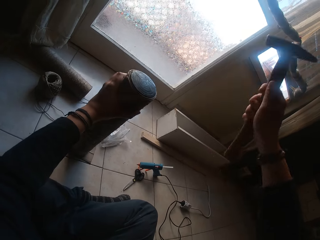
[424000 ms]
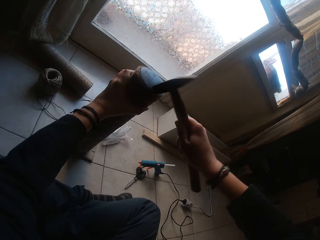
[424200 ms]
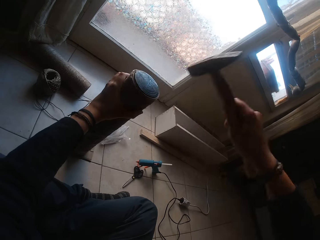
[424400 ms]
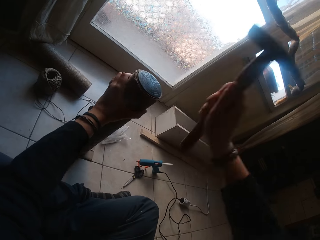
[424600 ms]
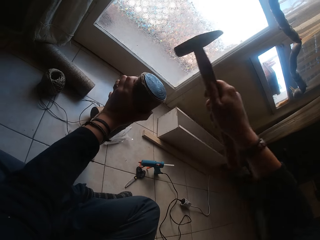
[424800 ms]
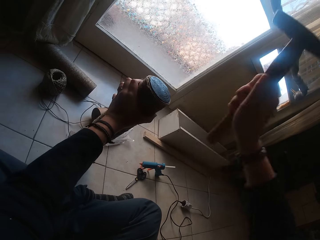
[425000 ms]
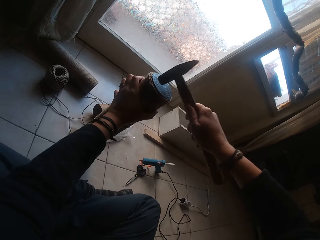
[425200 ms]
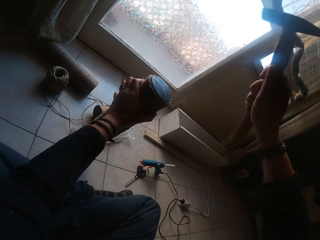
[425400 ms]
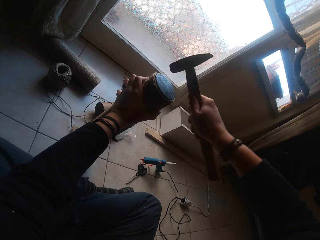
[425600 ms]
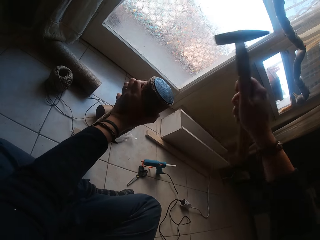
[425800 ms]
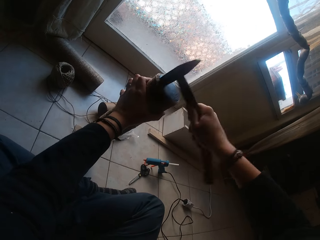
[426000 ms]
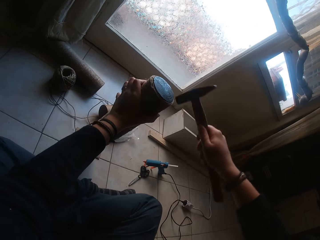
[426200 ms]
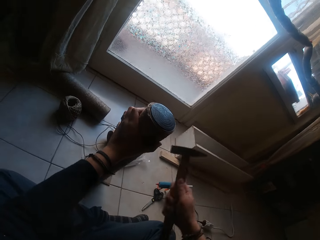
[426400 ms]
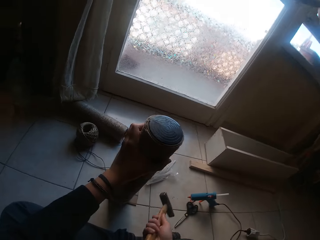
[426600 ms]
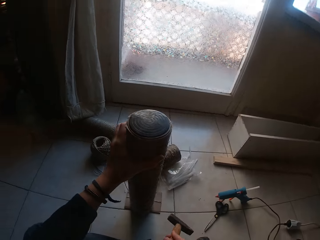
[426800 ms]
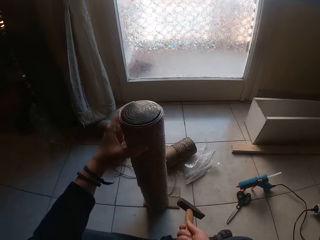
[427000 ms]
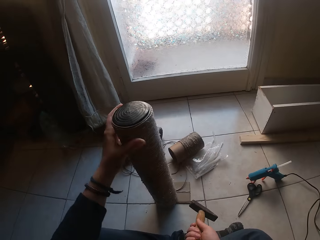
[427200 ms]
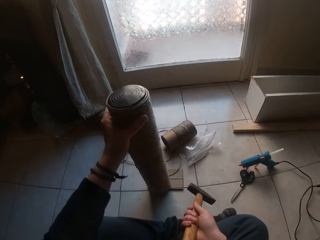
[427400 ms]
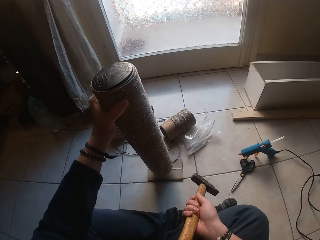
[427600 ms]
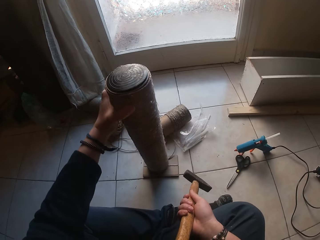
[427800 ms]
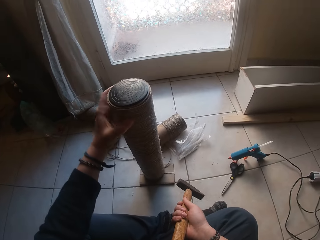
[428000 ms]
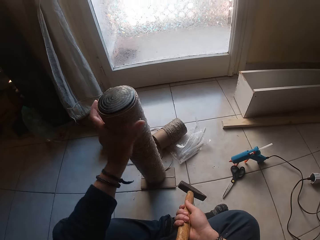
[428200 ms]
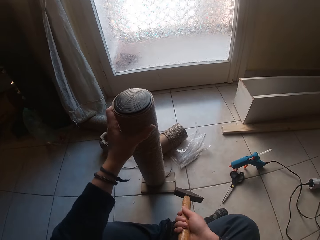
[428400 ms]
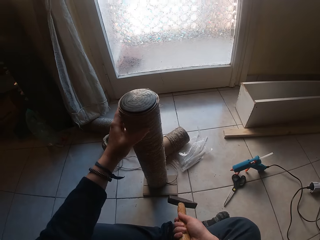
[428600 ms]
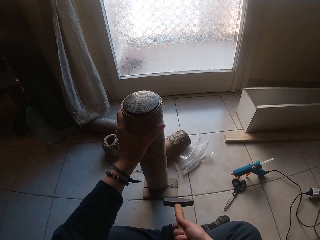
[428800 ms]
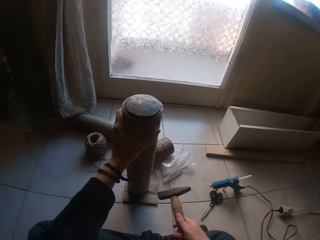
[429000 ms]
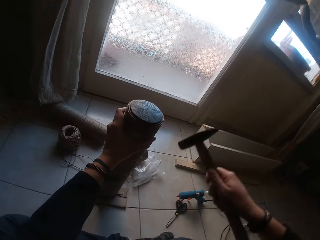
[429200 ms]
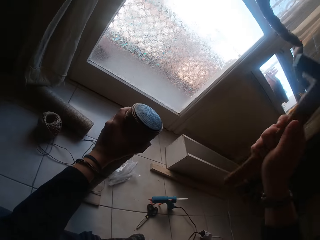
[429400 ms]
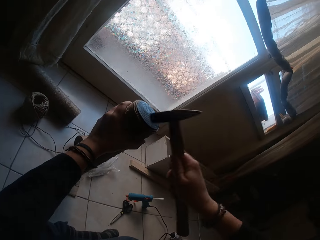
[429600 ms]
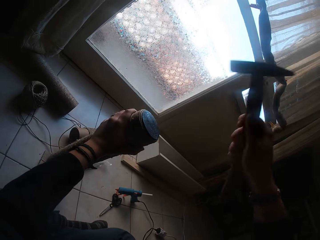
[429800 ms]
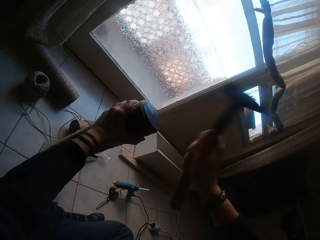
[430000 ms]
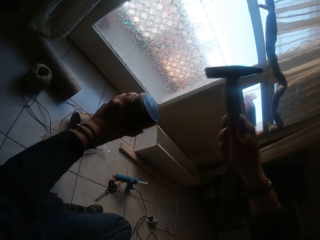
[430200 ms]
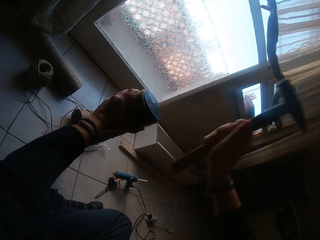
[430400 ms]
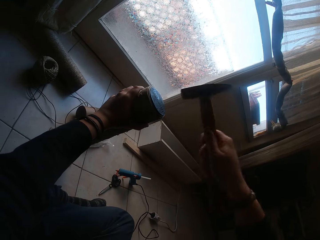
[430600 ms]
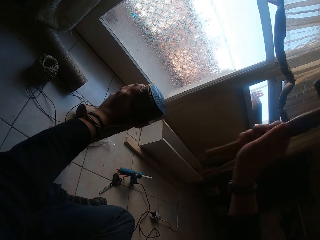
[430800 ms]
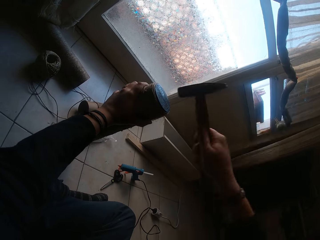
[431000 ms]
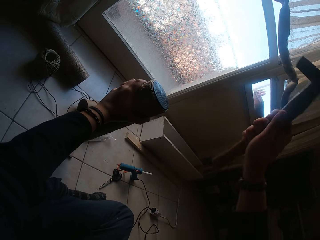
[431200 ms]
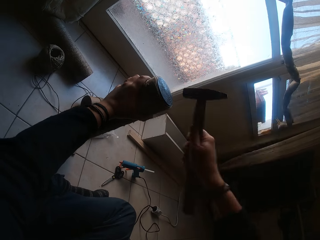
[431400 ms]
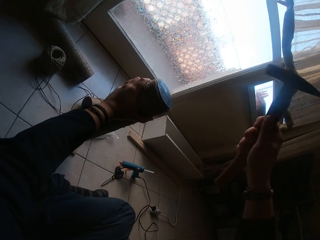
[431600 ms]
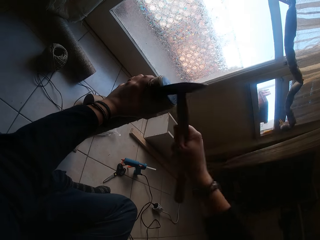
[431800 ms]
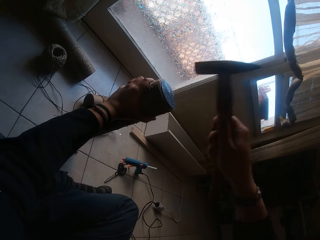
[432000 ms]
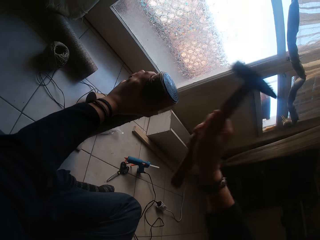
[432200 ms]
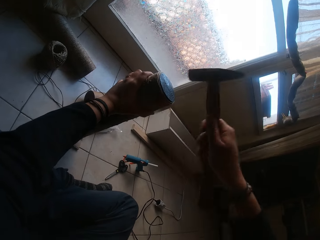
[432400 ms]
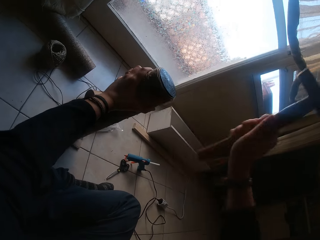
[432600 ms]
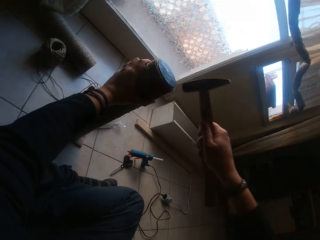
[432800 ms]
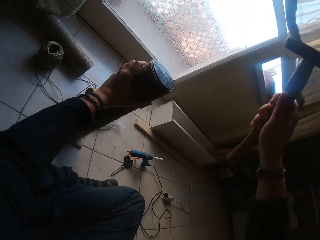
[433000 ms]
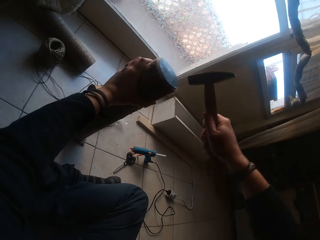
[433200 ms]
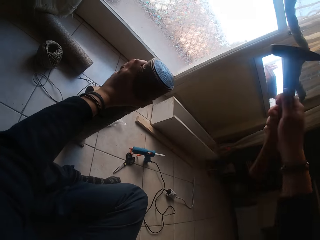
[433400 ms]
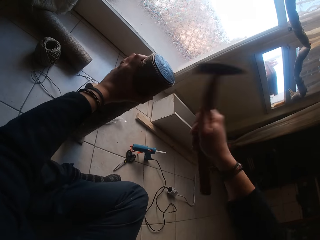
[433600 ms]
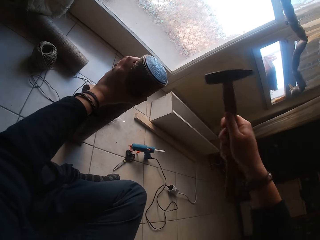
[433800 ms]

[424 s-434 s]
The camera wearer rotates the cardboard tube in his left hand. He hits the cardboard tube cover with the hammer in his right hand.

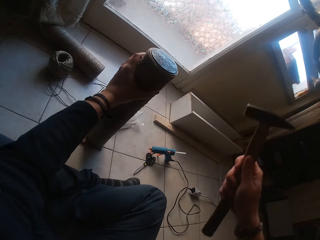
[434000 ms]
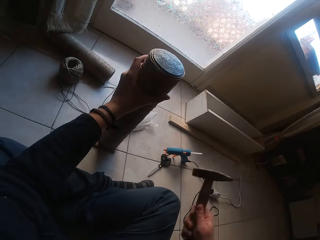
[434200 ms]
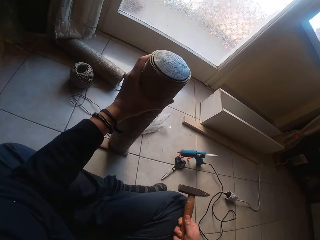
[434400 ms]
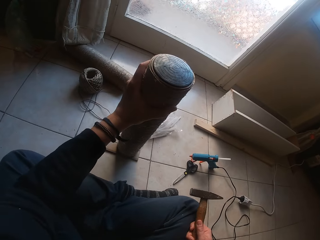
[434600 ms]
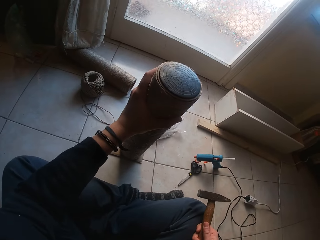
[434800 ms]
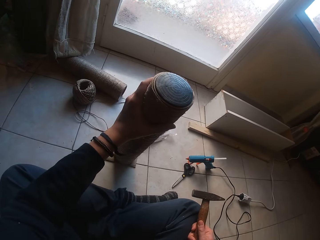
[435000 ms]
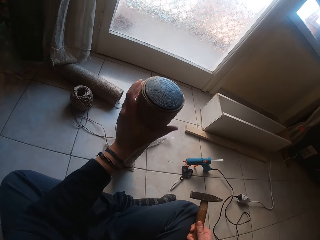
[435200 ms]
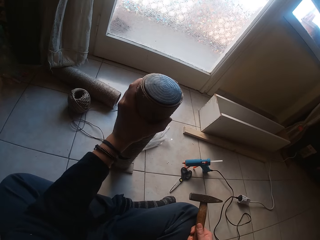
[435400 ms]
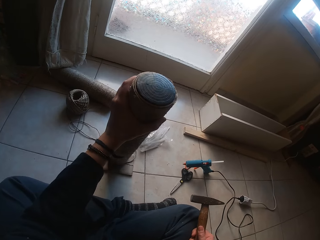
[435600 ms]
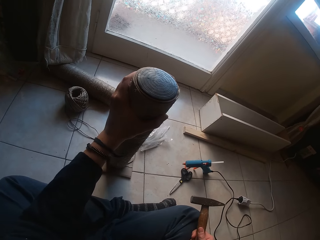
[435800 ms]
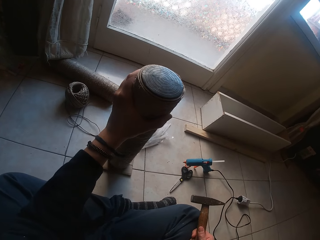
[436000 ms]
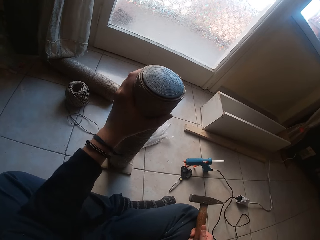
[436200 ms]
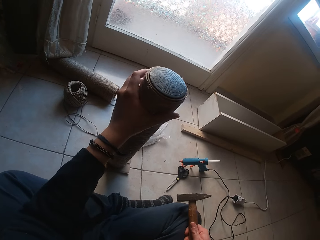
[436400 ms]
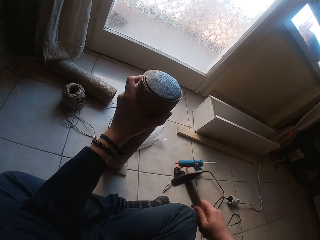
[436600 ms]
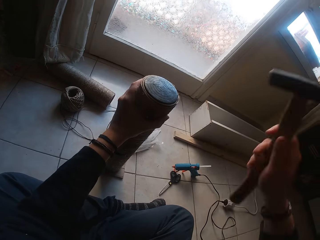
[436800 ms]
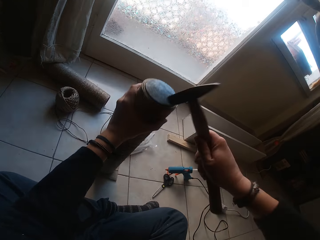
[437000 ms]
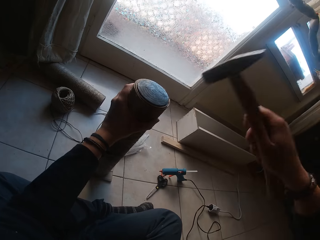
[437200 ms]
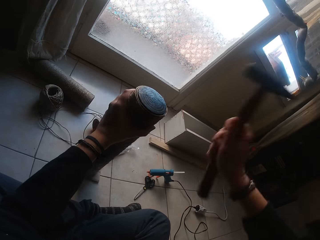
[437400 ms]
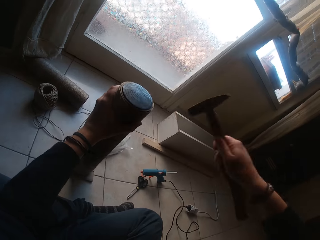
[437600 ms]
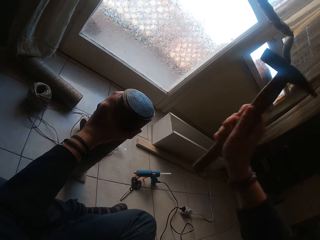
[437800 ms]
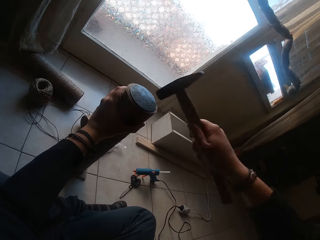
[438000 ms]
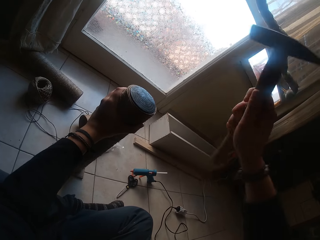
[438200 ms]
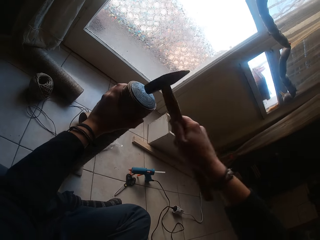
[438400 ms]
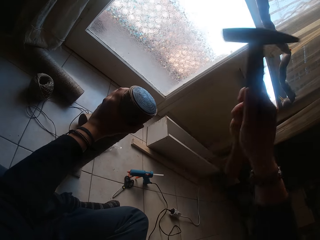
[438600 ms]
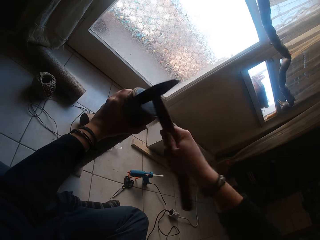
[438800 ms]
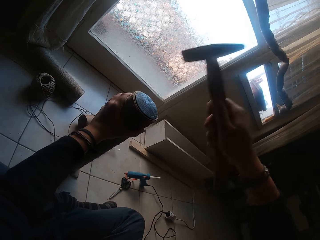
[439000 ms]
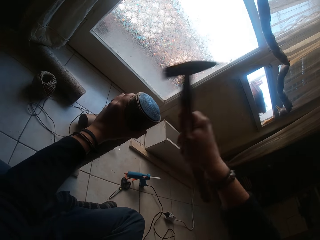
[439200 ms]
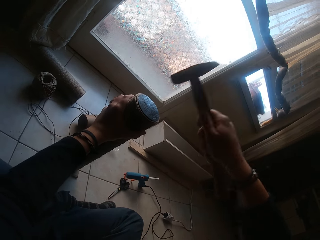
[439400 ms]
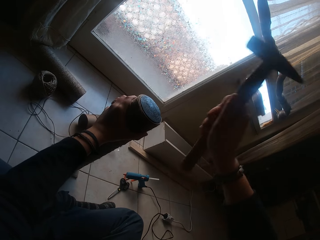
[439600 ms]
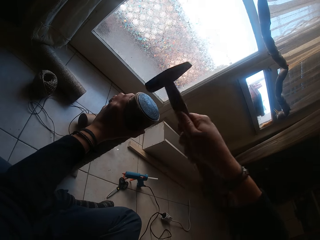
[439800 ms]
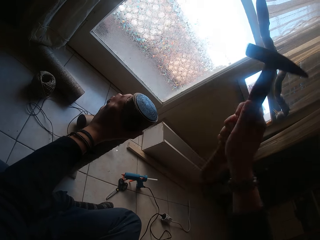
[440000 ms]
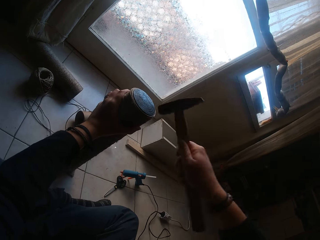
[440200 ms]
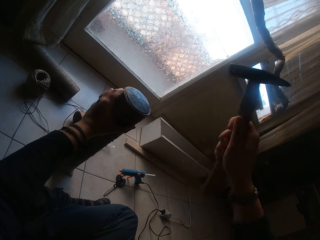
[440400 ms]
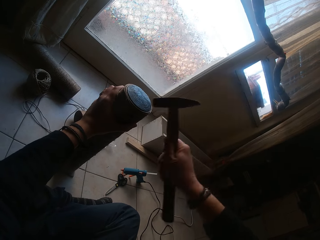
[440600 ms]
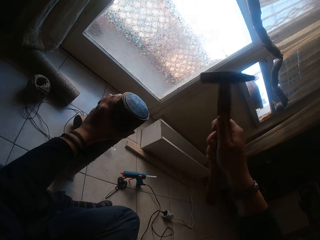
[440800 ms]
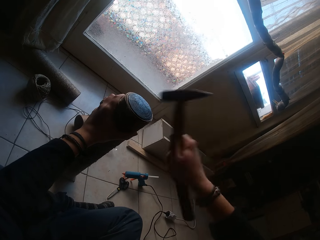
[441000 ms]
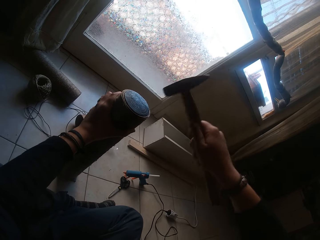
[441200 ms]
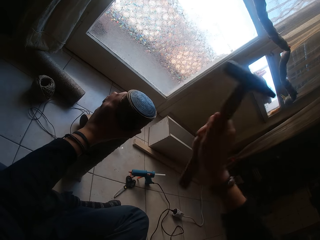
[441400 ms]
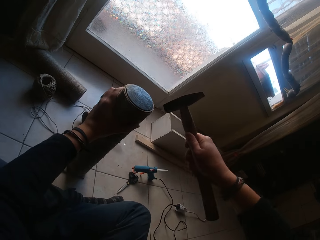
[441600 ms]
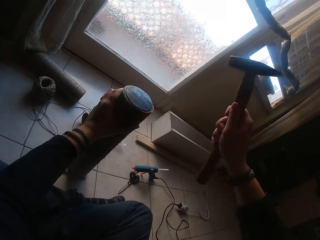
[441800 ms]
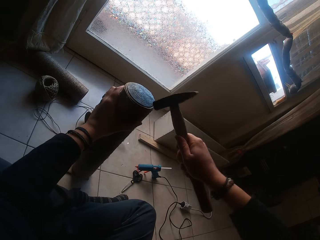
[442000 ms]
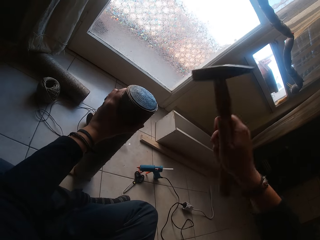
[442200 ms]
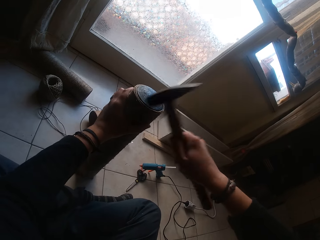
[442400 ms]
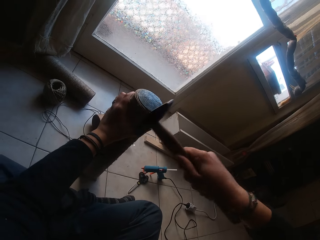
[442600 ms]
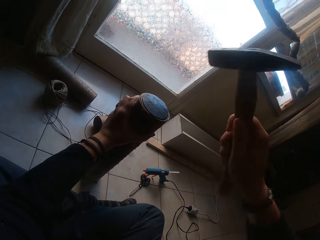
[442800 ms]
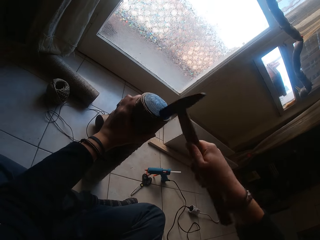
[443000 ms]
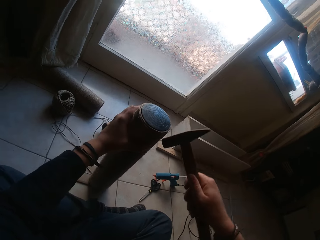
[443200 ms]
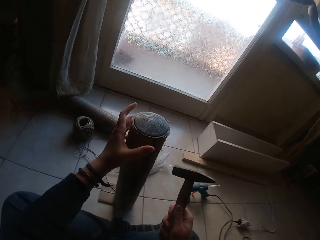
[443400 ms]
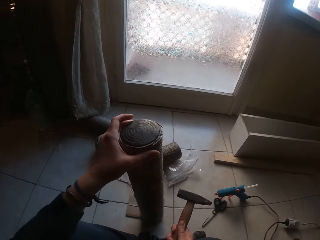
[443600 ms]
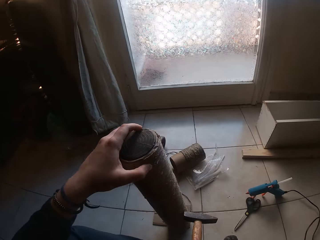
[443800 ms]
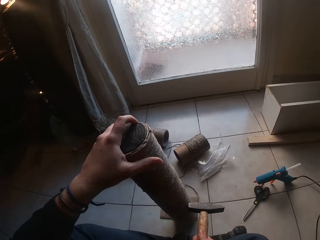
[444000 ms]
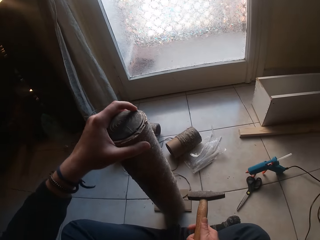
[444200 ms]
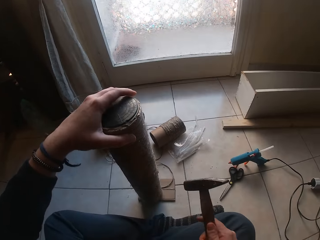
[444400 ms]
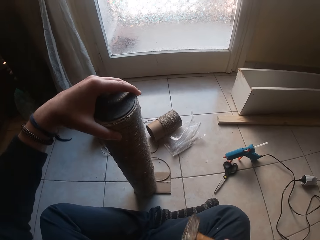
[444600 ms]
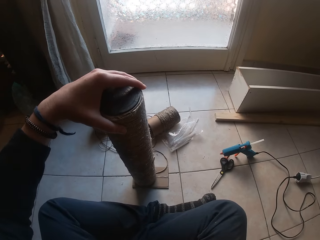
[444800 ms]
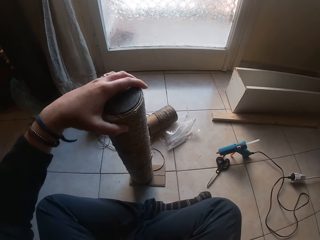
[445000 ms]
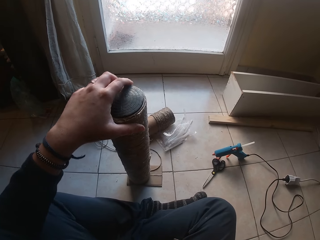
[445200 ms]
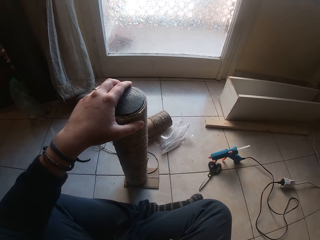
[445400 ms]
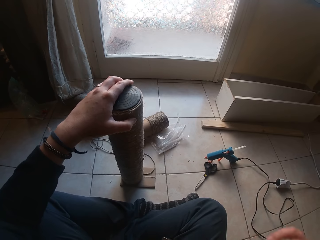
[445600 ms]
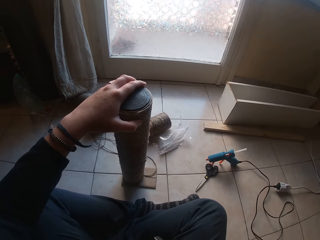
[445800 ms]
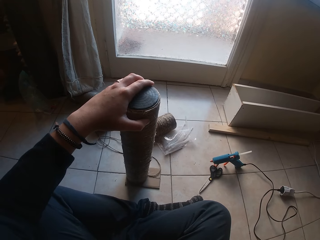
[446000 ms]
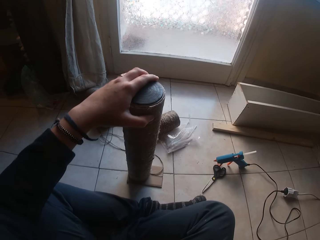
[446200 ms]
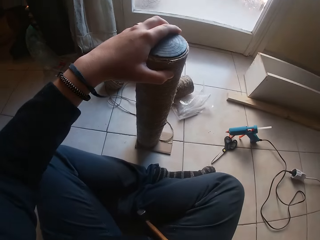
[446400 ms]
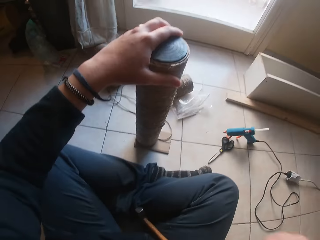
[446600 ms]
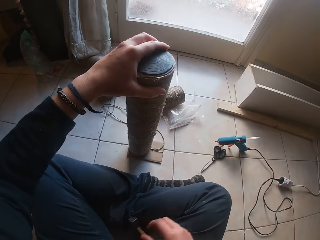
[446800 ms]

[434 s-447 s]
The camera wearer adjusts the cardboard tube in his left hand on the rectangular cardboard on the floor. He hits the cardboard tube cover with the hammer in his right hand. He rotates the cardboard tube in his left hand. He puts the hammer across his legs.
